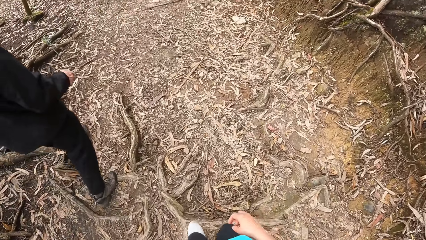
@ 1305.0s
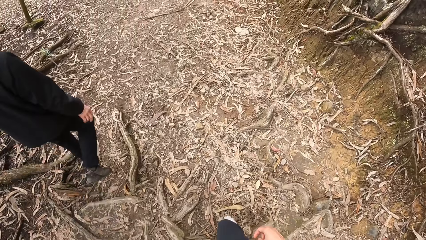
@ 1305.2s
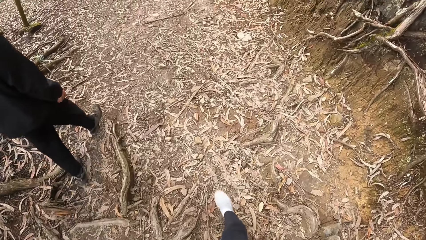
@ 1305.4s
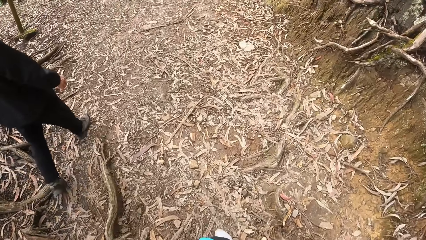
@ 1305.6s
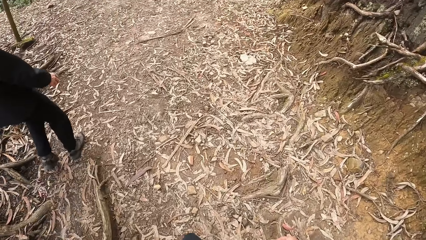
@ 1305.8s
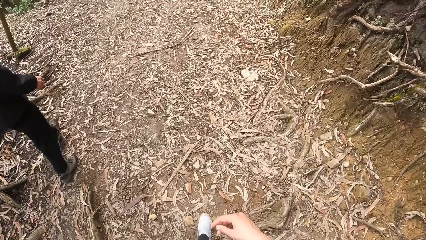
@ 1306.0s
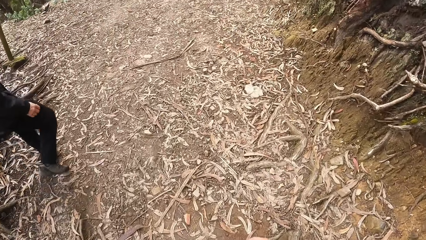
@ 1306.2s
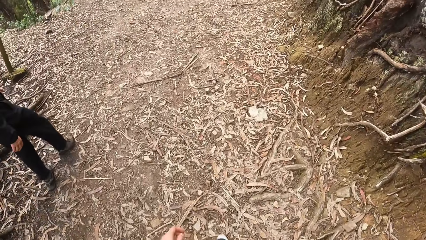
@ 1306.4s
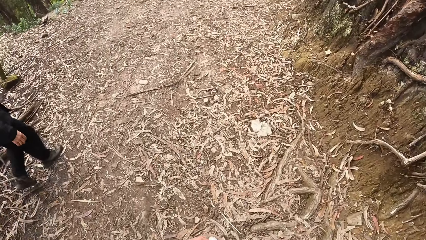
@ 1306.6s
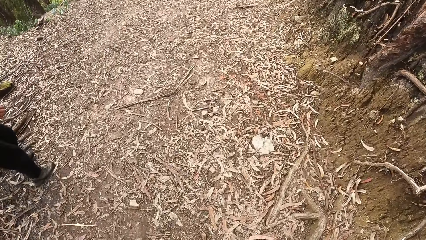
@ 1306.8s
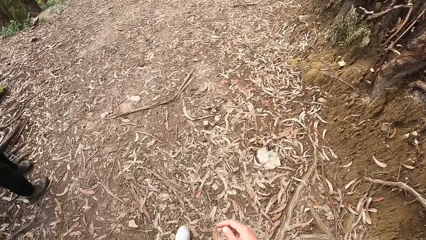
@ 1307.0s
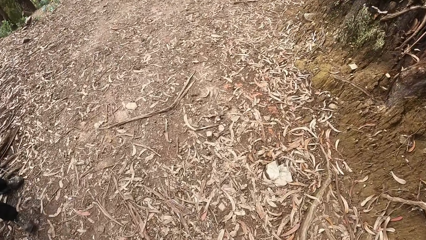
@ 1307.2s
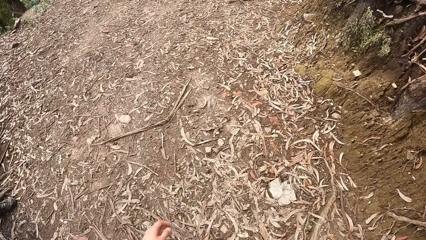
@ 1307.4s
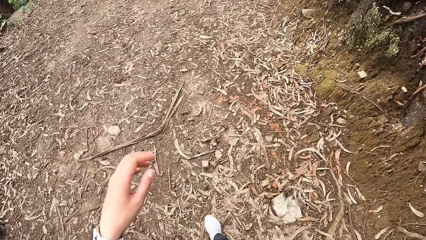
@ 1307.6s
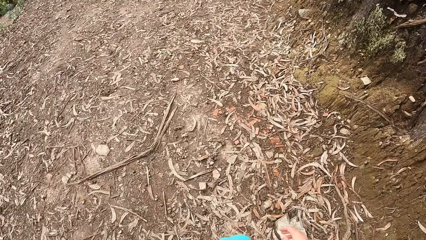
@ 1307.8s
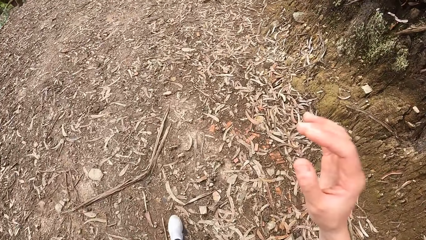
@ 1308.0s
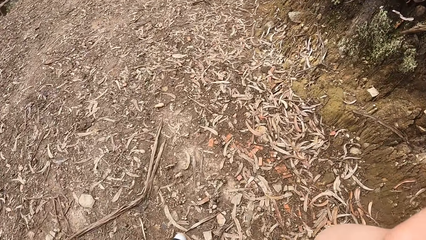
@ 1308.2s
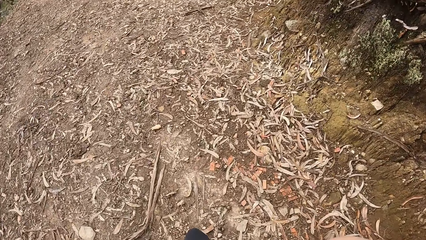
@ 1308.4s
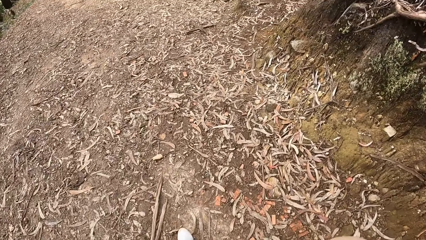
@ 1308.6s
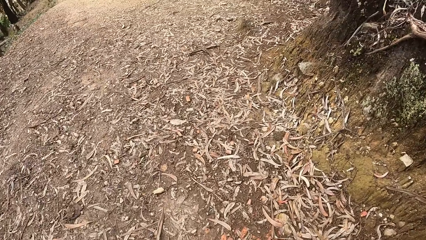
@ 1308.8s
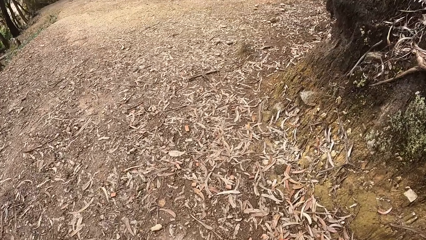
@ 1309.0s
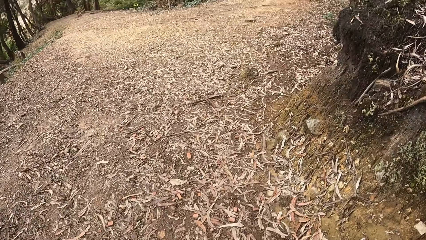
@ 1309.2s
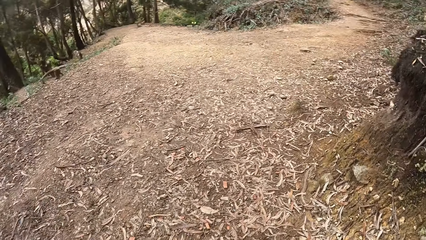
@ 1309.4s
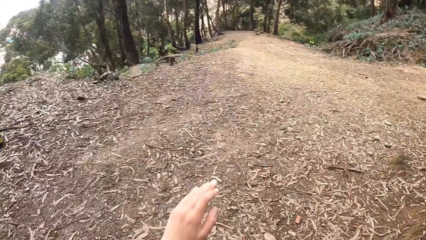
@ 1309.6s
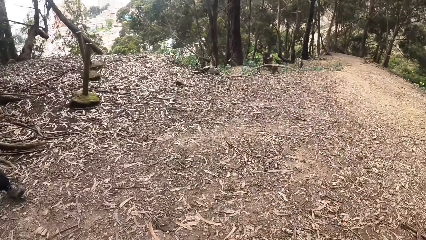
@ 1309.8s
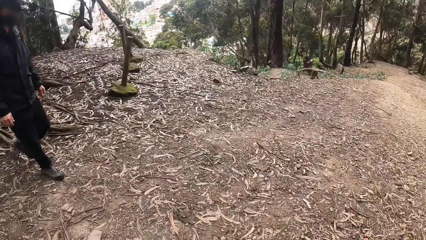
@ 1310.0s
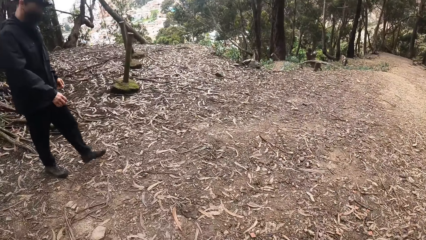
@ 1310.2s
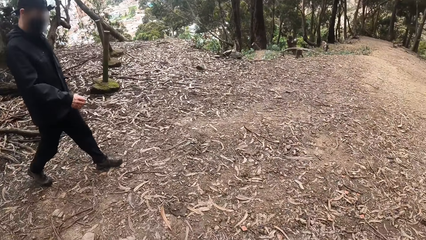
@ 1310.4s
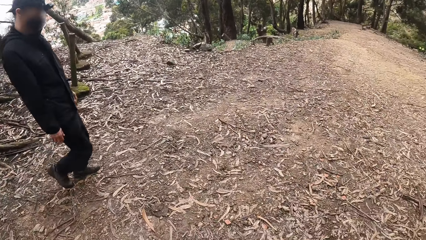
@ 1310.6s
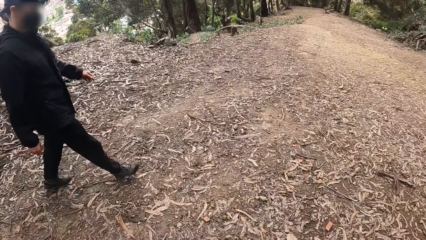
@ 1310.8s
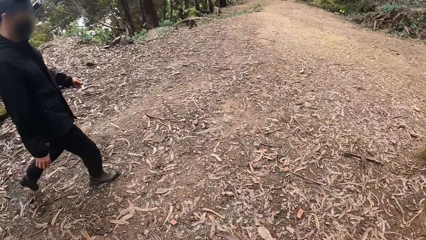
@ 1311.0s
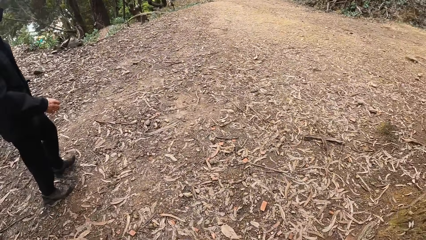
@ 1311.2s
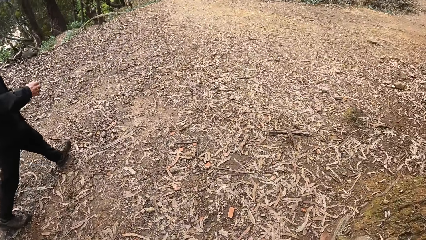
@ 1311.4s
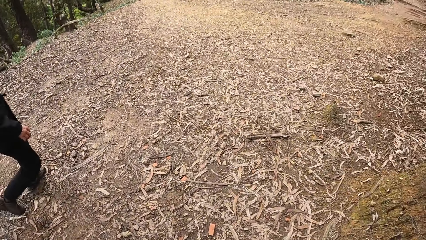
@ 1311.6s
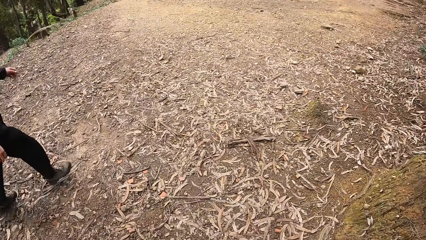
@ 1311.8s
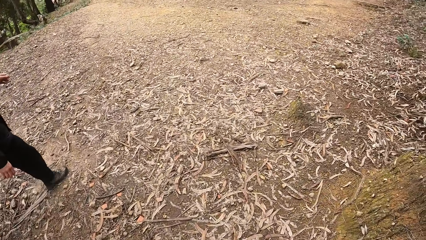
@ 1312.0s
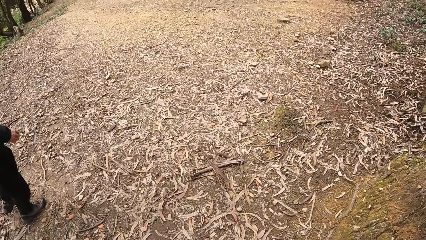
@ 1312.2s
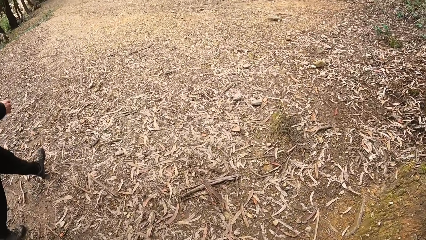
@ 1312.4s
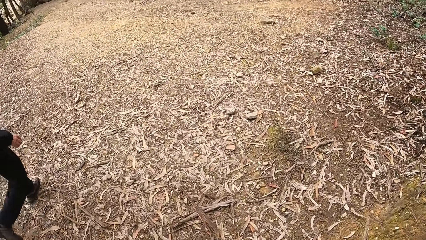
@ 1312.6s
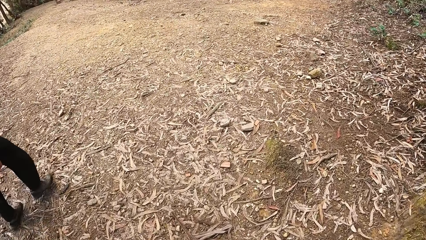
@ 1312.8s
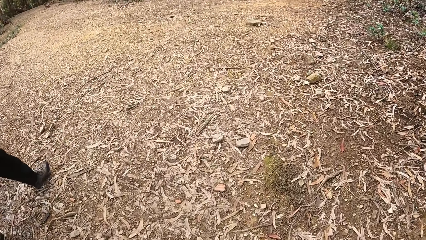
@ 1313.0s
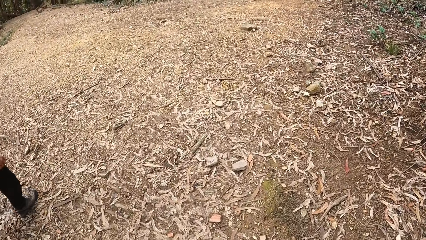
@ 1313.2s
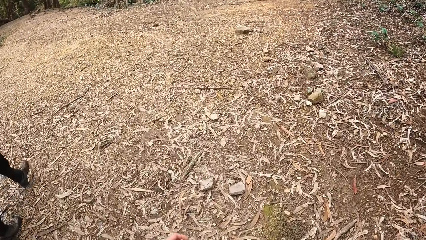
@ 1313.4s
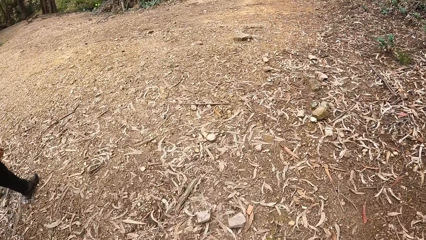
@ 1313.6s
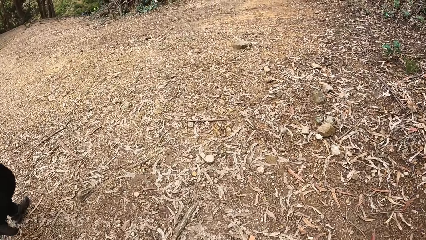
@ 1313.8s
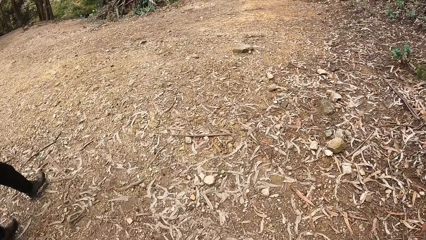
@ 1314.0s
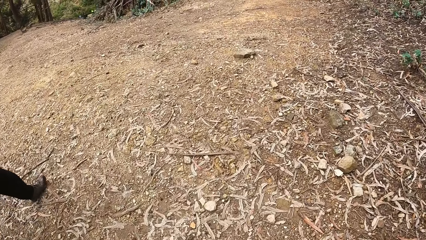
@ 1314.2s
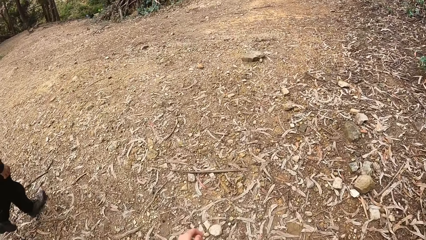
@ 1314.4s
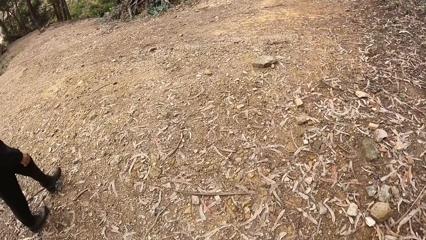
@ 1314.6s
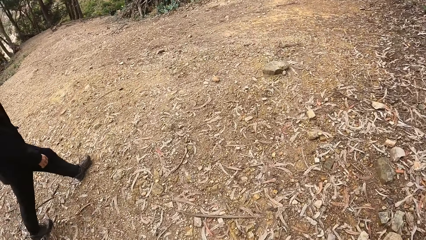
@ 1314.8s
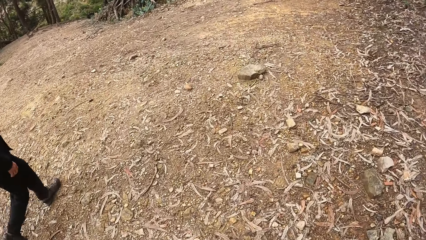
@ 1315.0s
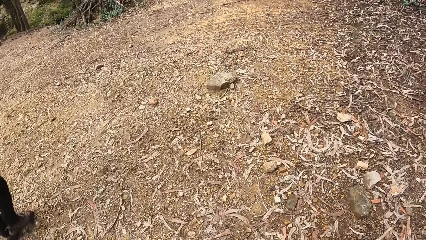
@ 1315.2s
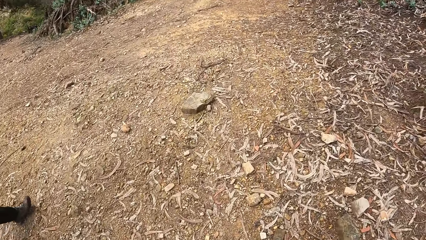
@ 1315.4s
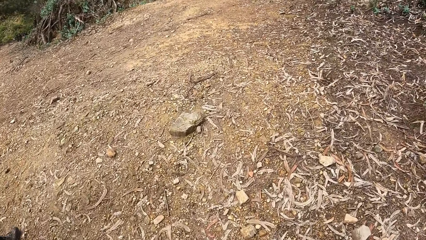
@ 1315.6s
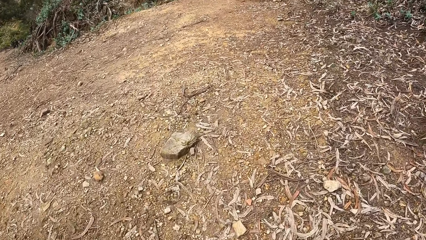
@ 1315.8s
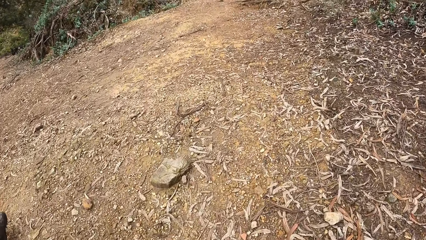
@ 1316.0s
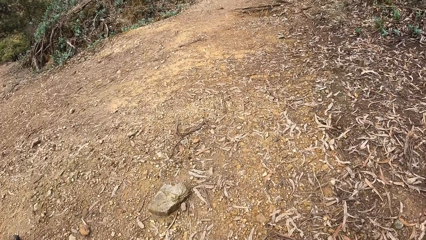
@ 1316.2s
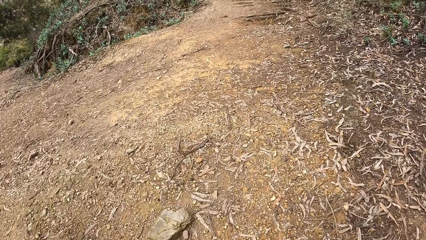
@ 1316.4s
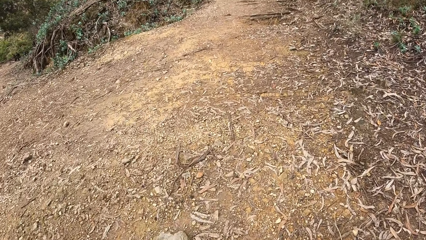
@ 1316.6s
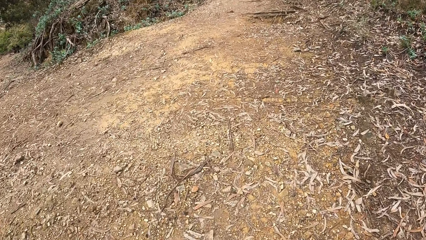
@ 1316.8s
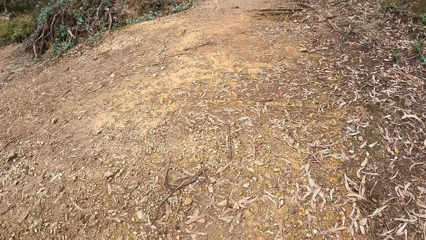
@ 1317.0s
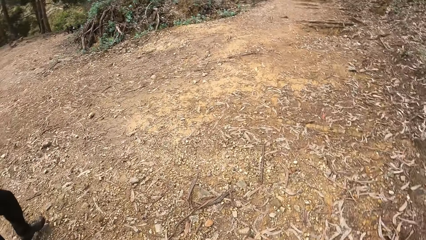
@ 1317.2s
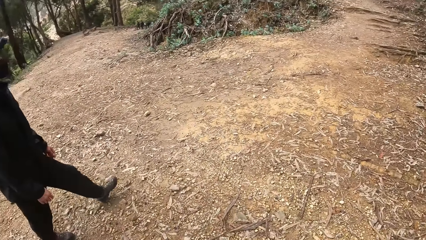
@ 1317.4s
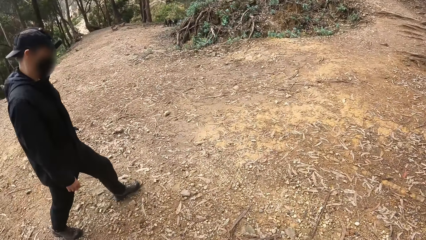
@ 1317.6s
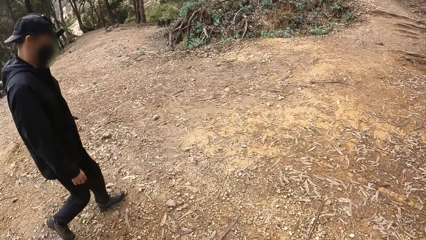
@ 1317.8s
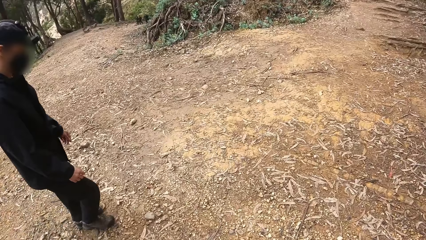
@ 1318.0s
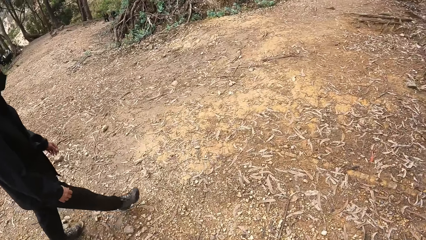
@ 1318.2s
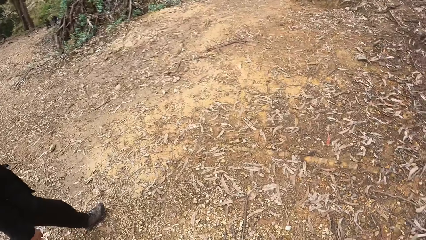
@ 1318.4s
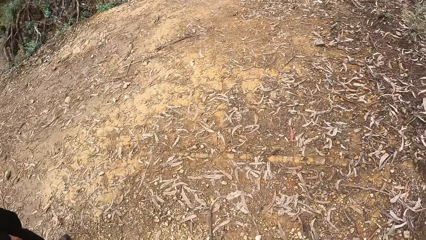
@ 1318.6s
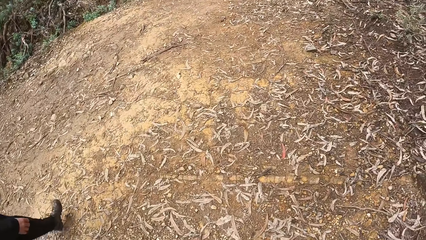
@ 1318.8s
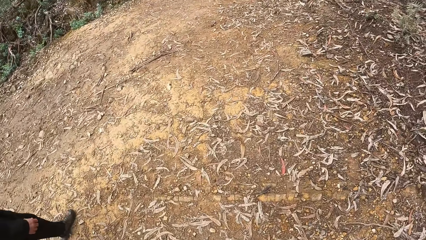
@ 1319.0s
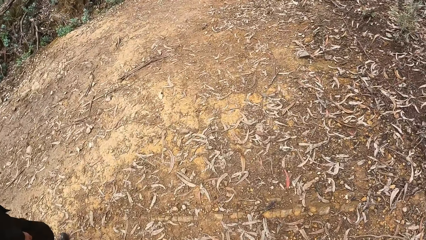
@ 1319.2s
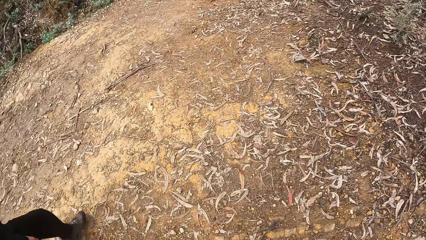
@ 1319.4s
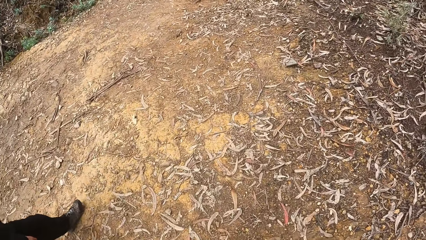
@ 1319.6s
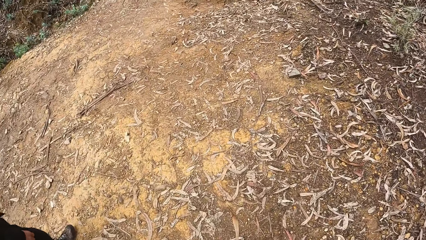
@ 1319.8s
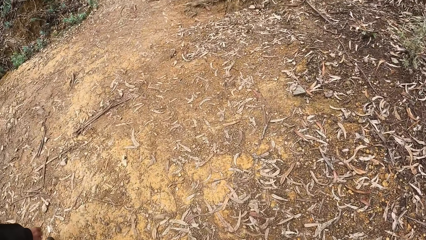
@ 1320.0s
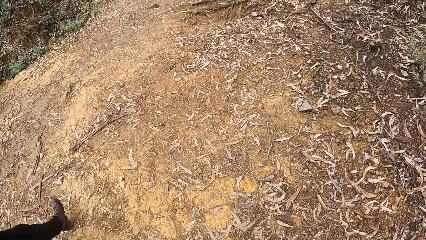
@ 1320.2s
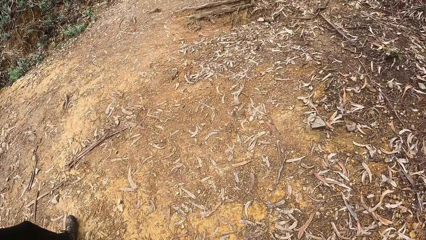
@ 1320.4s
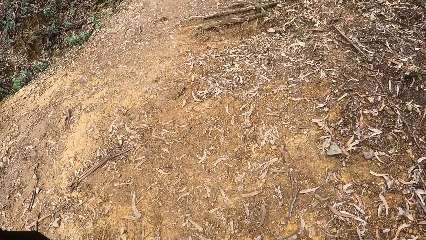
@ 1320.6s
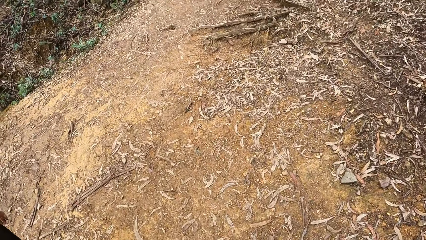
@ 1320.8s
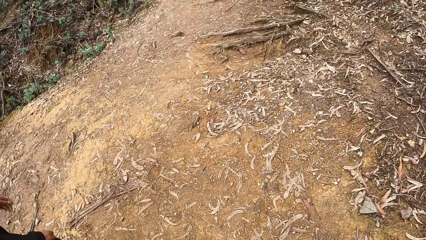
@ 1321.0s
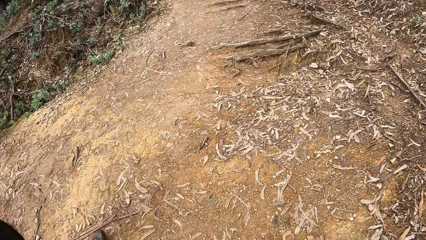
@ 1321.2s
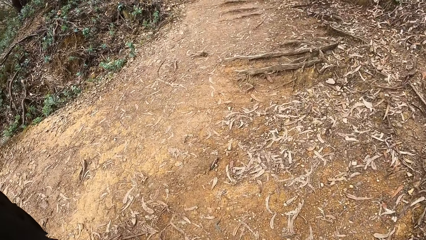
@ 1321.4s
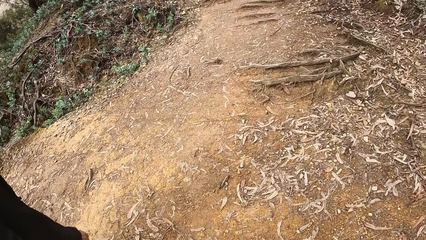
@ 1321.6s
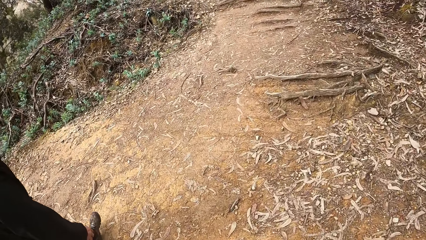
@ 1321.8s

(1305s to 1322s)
The camera wearer touches her head with her left hand. She touches her head with her right hand. She adjusts the camera. She looks at a man.
